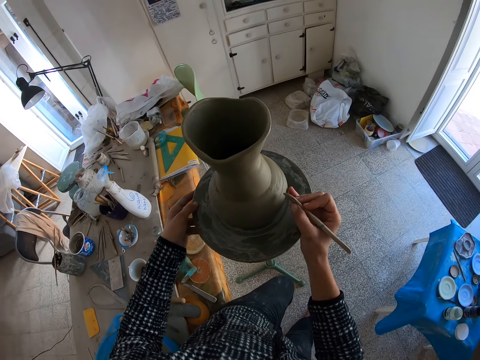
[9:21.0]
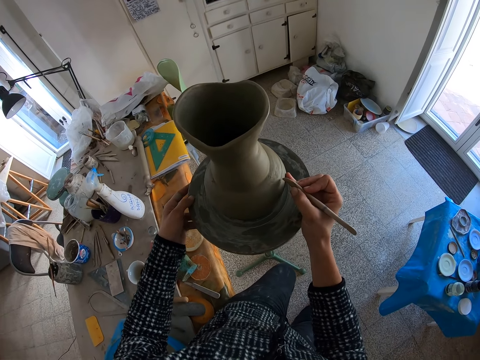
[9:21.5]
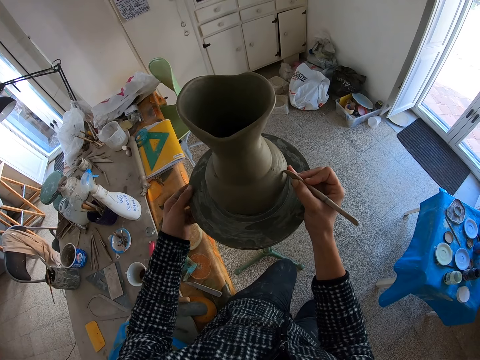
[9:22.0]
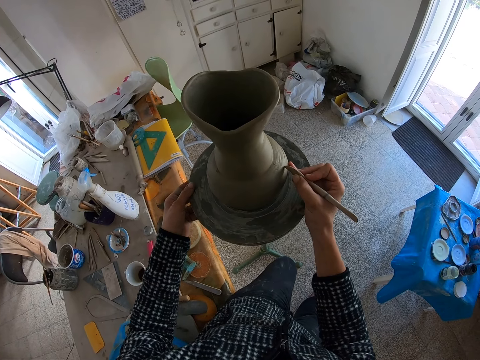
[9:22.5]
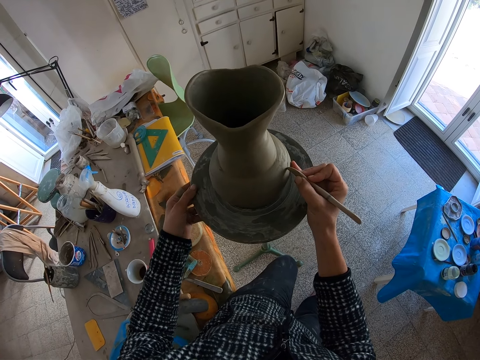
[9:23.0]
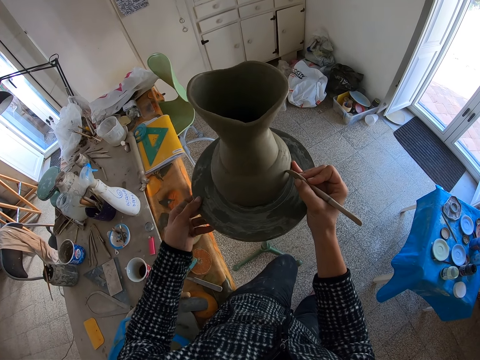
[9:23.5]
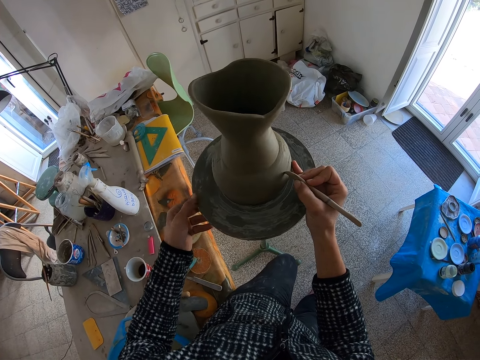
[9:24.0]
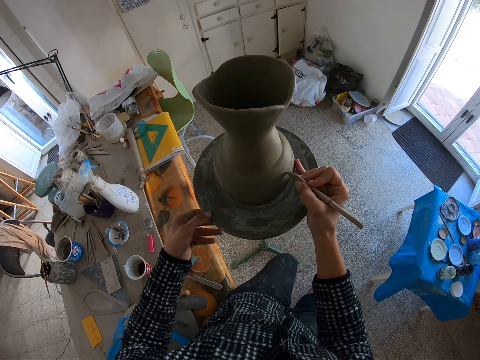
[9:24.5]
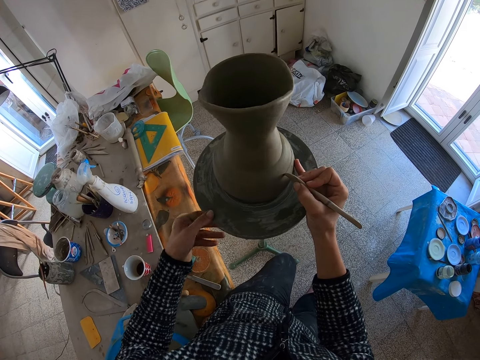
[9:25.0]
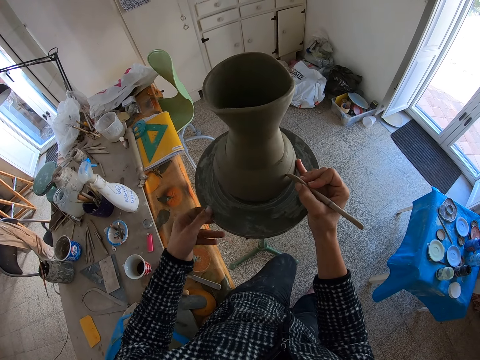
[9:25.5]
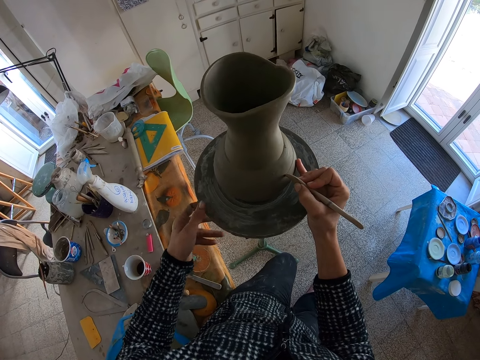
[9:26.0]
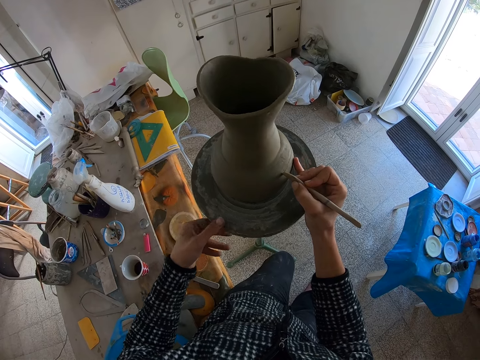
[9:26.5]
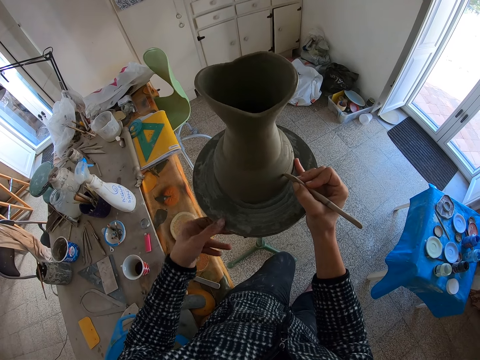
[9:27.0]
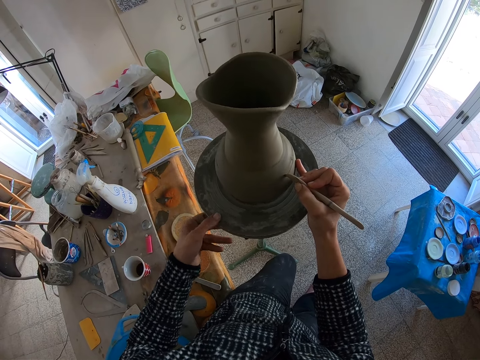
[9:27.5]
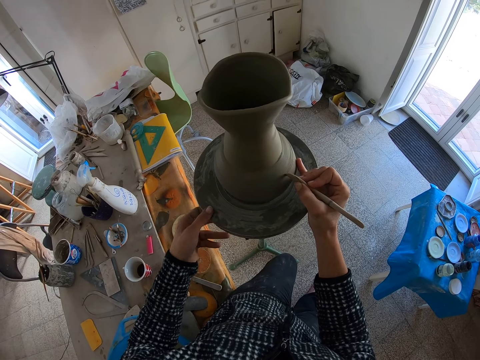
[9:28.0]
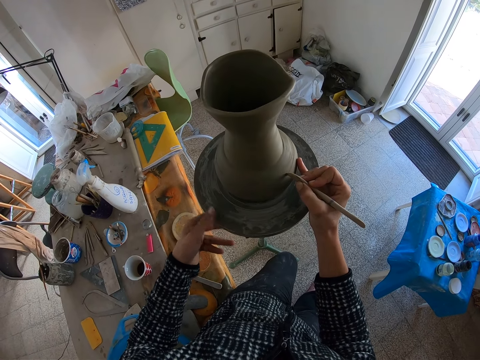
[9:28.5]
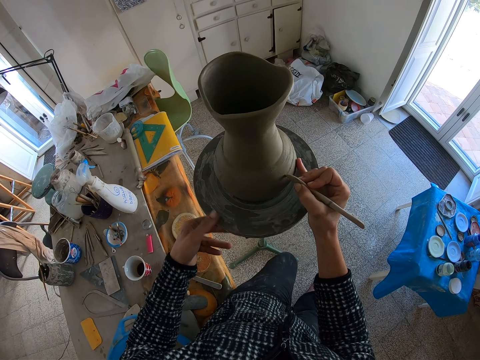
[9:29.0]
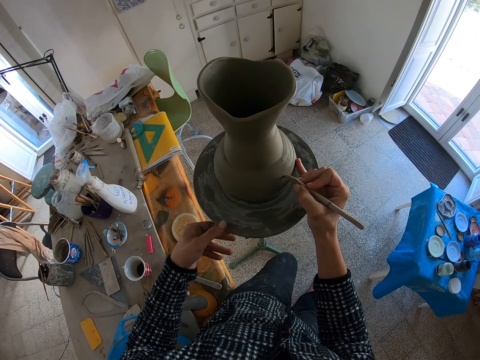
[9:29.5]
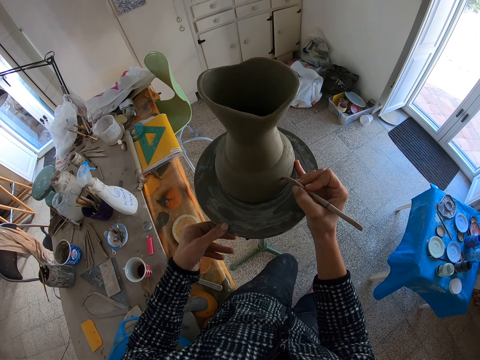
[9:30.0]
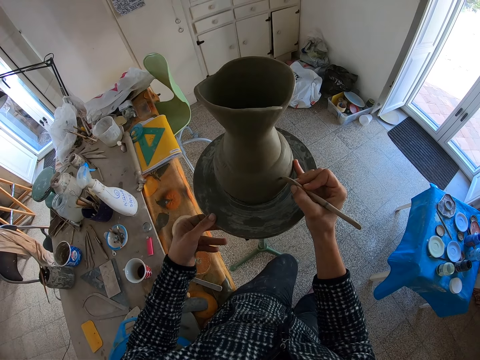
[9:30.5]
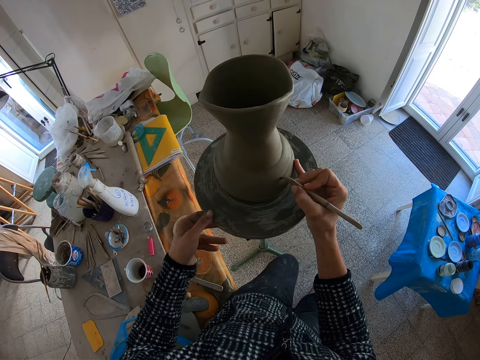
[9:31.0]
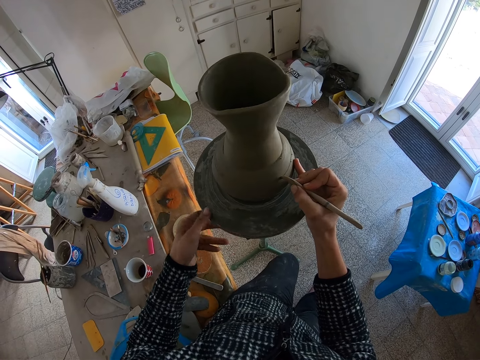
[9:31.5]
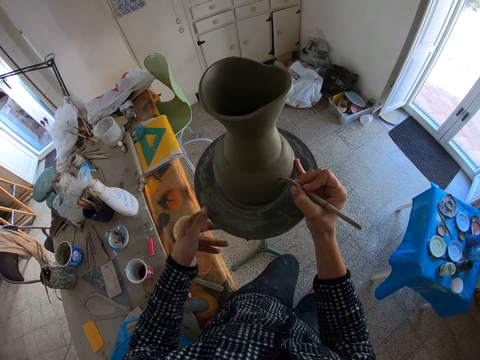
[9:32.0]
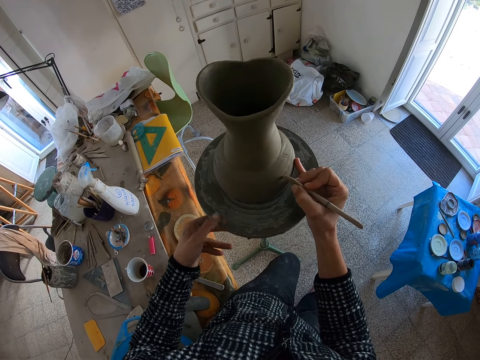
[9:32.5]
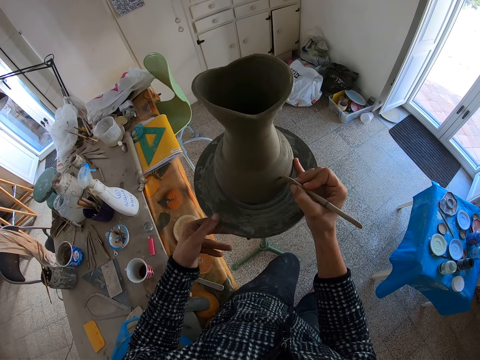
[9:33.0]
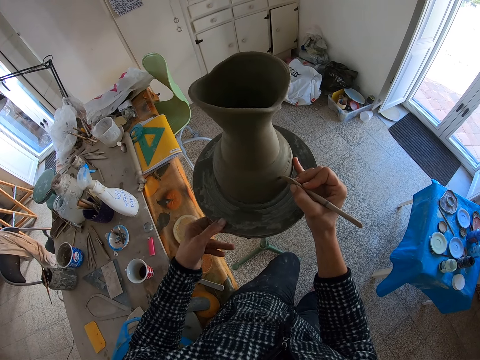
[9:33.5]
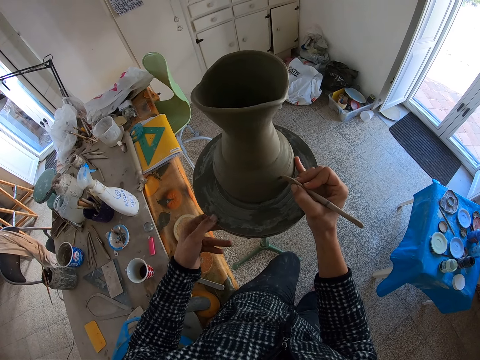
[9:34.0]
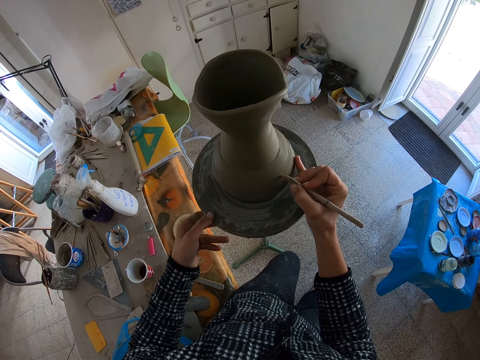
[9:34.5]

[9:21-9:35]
The camera wearer draws a pattern on a vase with a sculpture. He shapes the clay pot with the wooden wedge knife in his right hand, and spins the pottery wheel with his left hand.

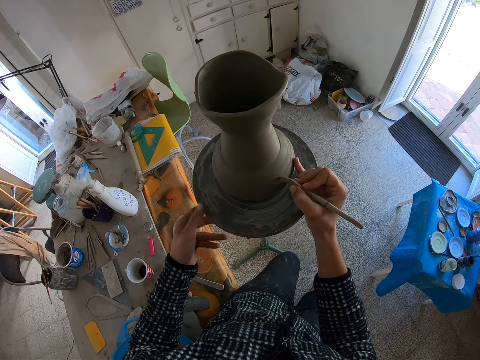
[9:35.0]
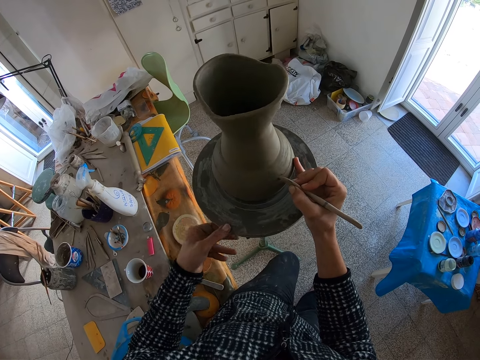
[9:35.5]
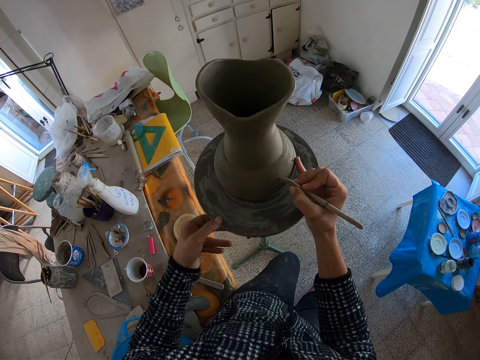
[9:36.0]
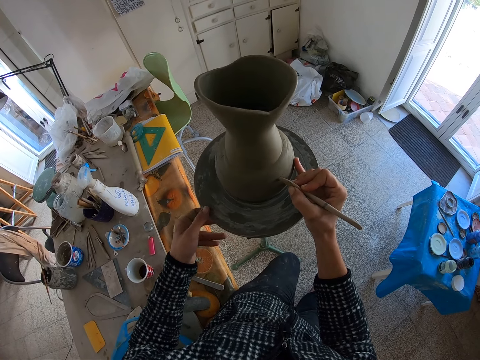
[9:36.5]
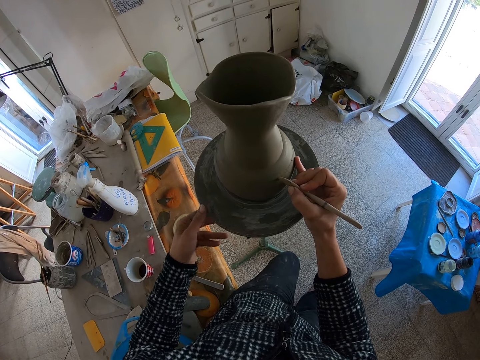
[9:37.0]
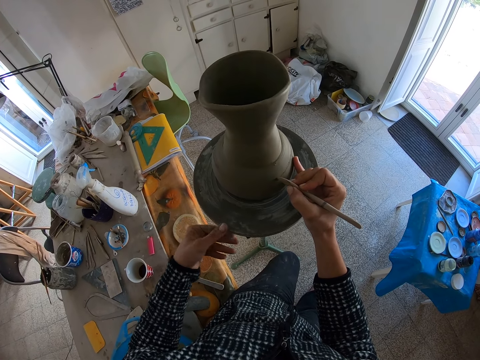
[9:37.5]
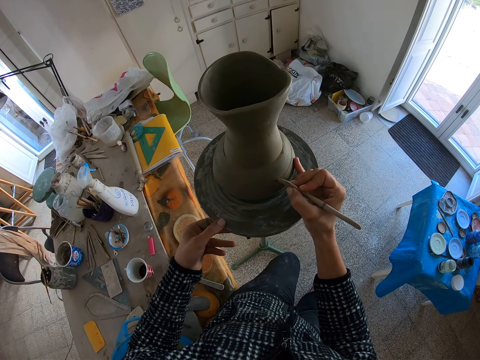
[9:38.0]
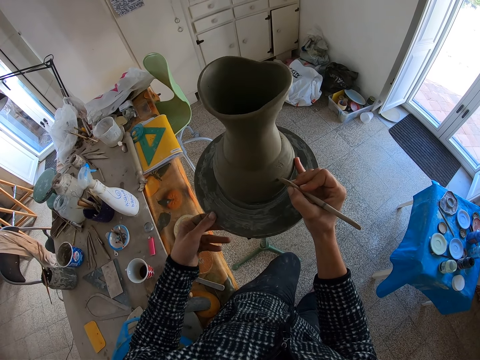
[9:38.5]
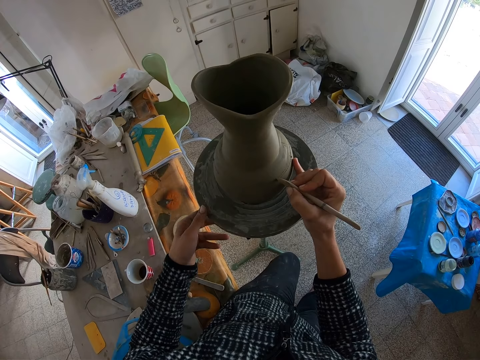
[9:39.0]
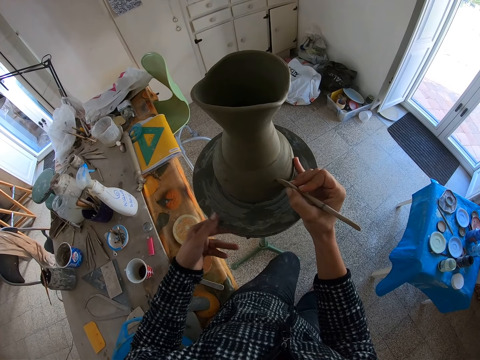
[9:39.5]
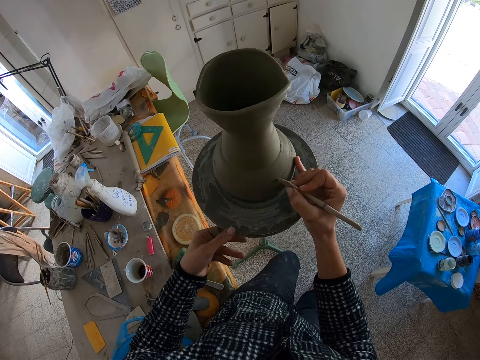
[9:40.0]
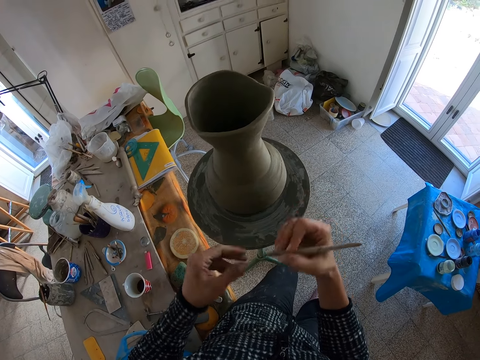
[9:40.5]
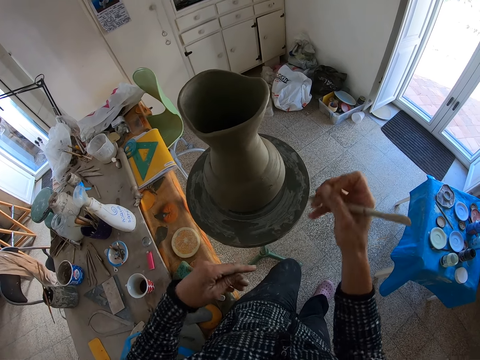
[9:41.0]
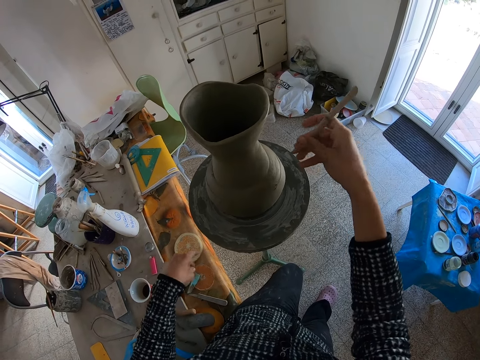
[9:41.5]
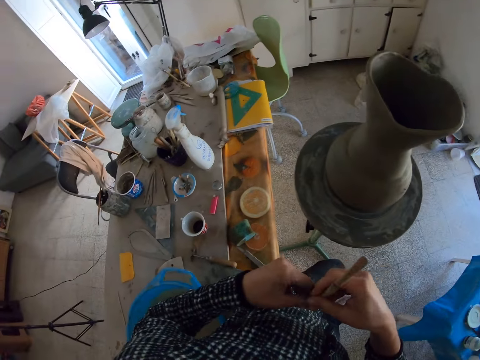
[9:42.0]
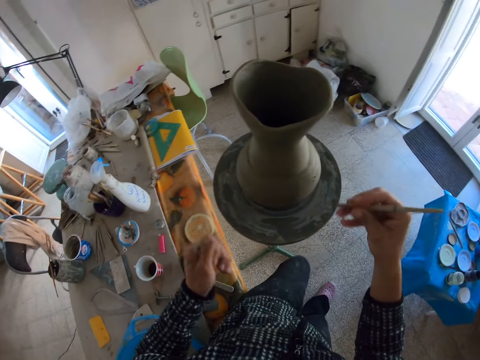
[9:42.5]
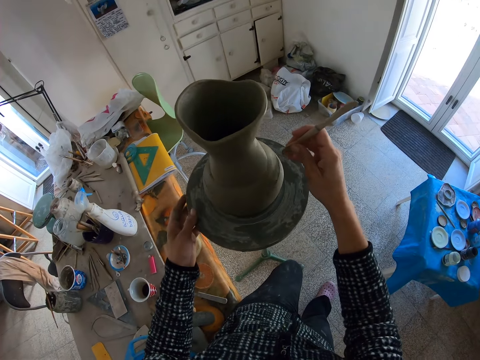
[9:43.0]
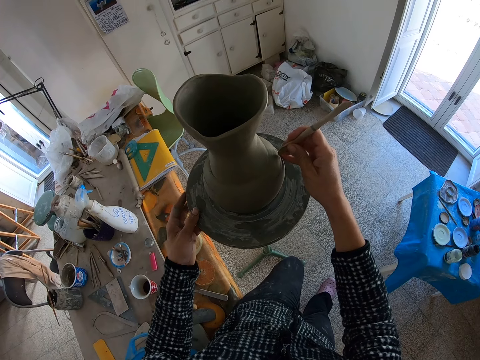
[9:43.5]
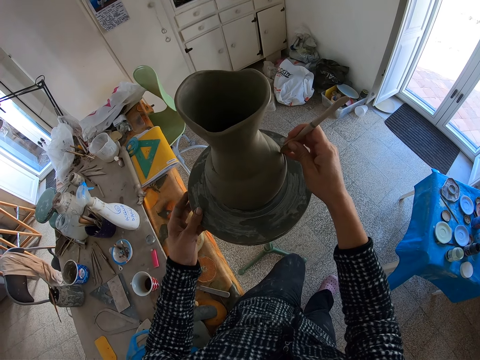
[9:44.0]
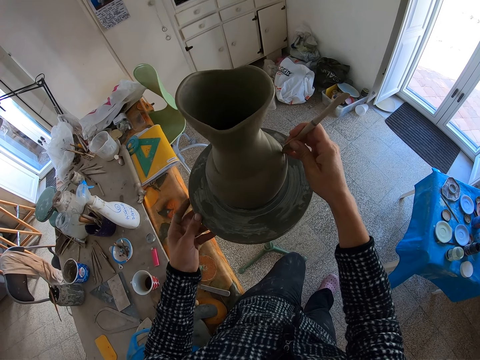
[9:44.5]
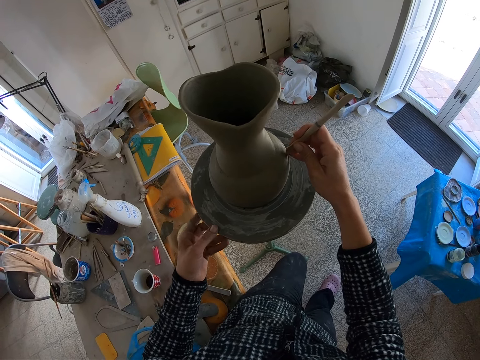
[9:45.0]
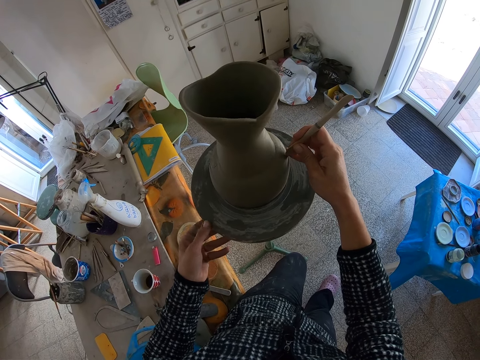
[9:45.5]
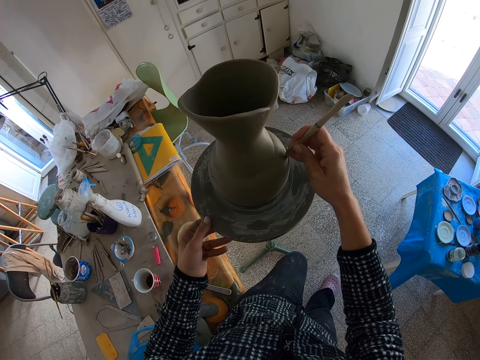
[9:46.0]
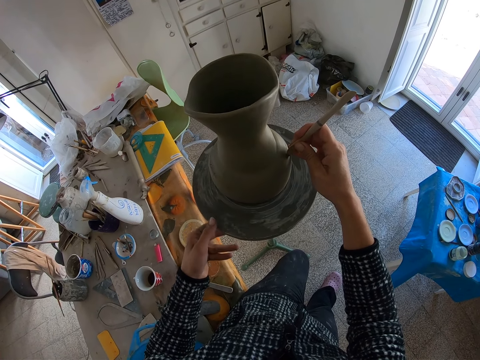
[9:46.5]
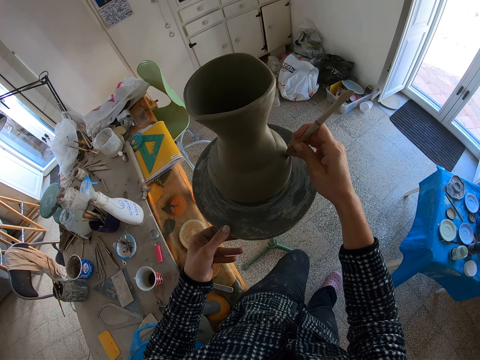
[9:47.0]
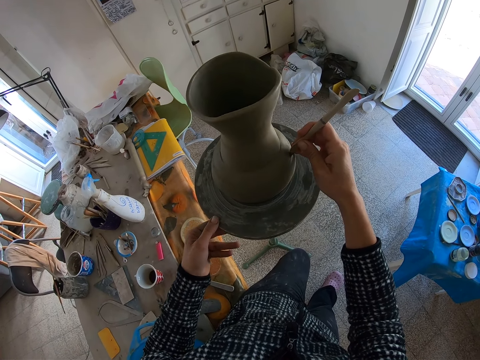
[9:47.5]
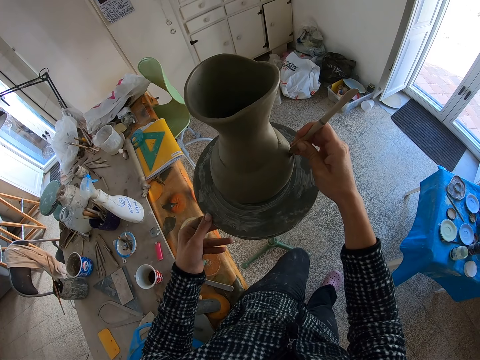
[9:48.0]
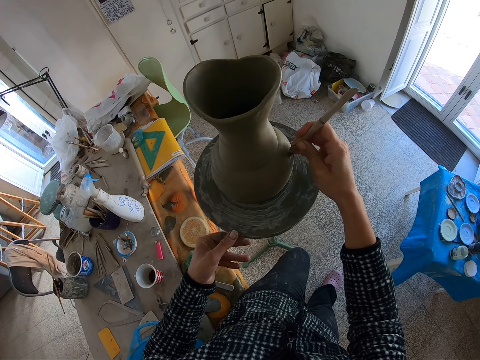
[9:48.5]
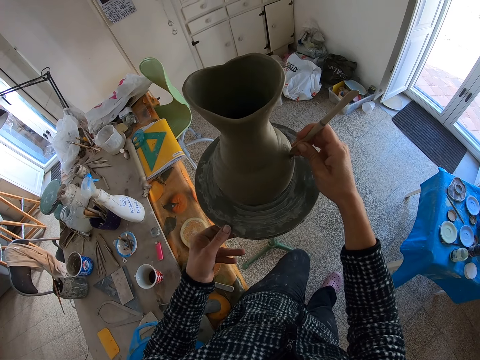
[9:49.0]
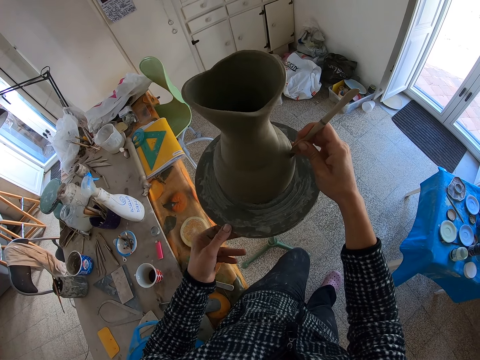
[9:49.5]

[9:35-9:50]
The camera wearer cleans the wooden wedge knife with his left hand. He removes clay particles on the sculpture with a hand. He straightens a hand. He removes clay particles on the sculpture with a hand again, and cleans the wooden wedge knife with his left hand again. He touches the pottery wheel with his left hand. He draws a pattern on a vase with a sculpture. He spins the pottery wheel with his left hand, and shapes the clay pot with the wooden wedge knife in his right hand.
